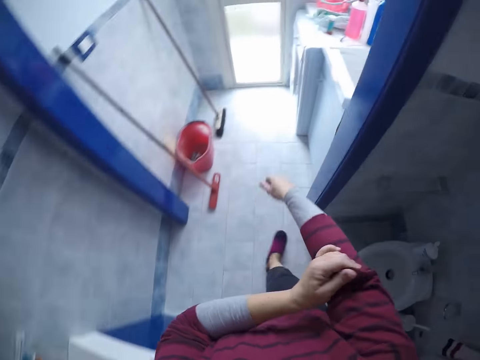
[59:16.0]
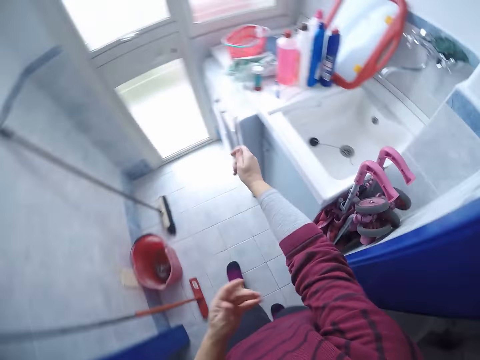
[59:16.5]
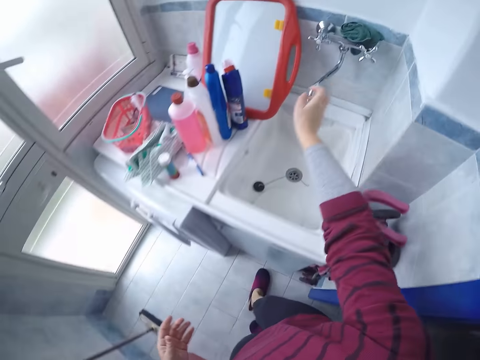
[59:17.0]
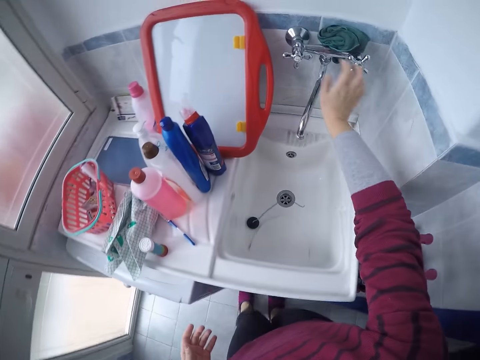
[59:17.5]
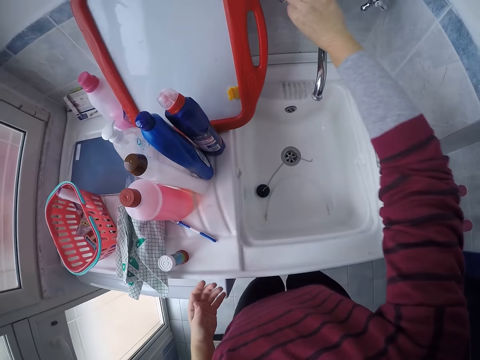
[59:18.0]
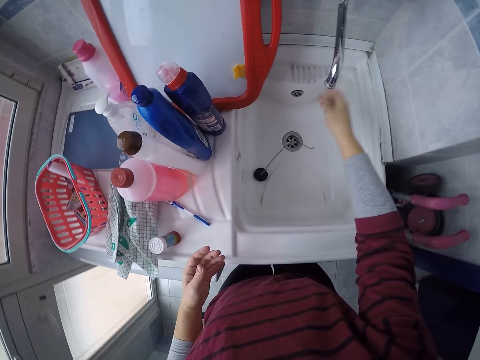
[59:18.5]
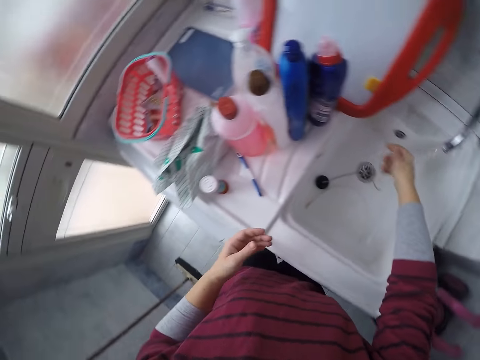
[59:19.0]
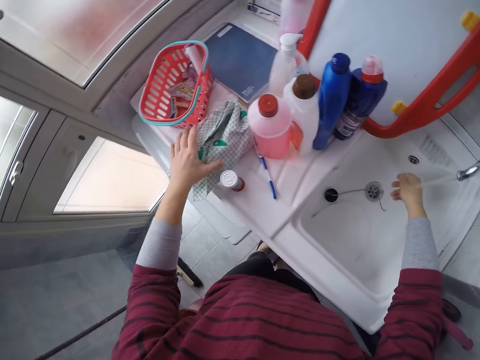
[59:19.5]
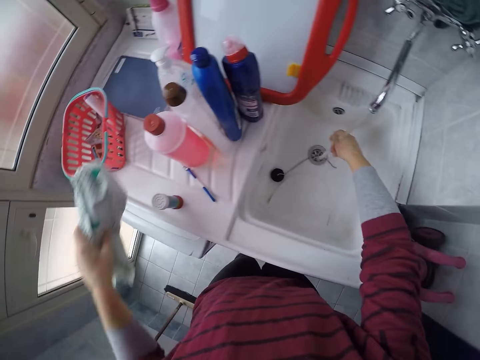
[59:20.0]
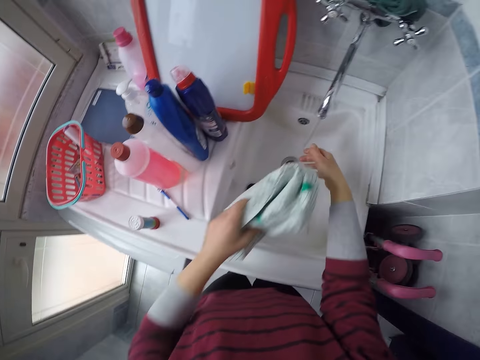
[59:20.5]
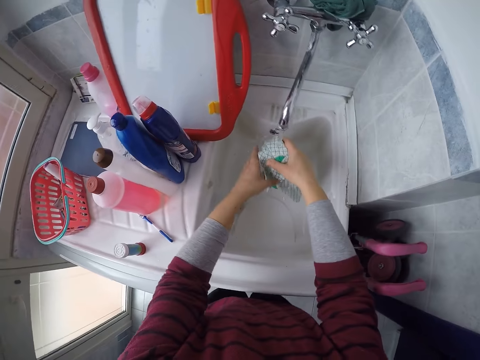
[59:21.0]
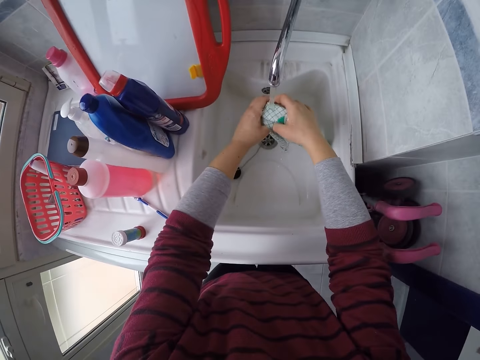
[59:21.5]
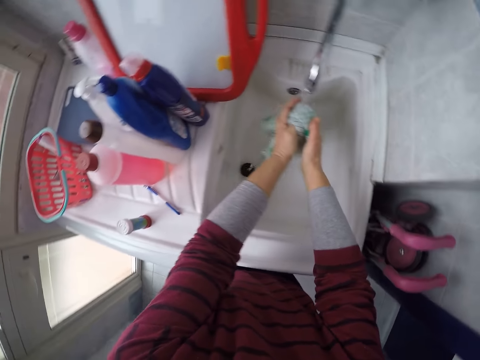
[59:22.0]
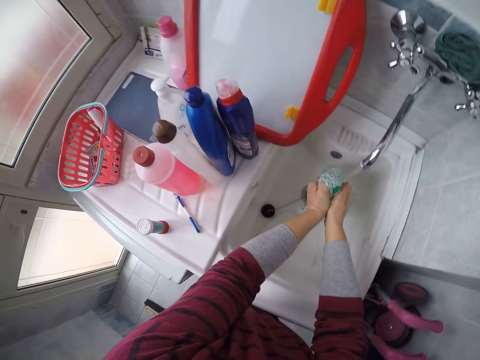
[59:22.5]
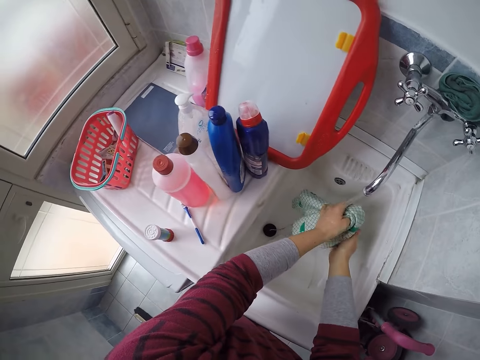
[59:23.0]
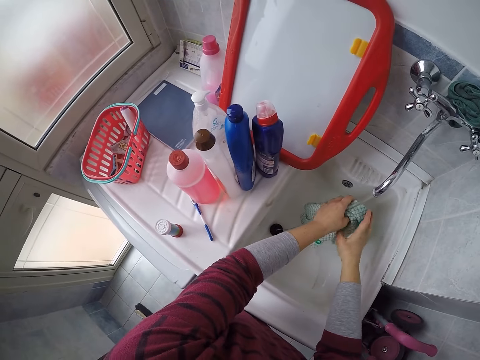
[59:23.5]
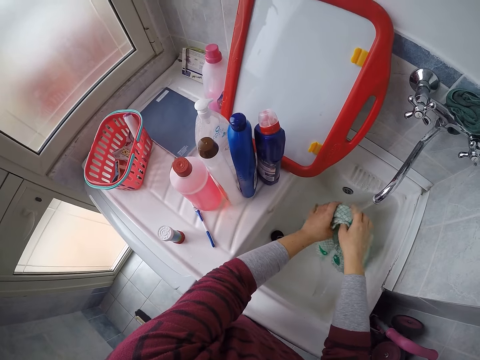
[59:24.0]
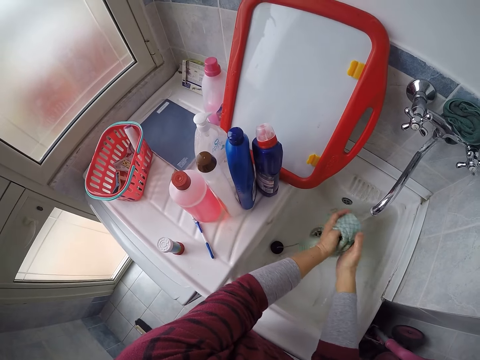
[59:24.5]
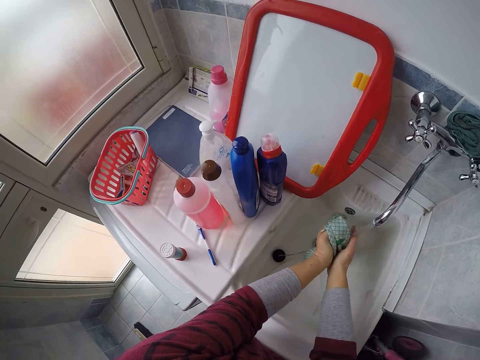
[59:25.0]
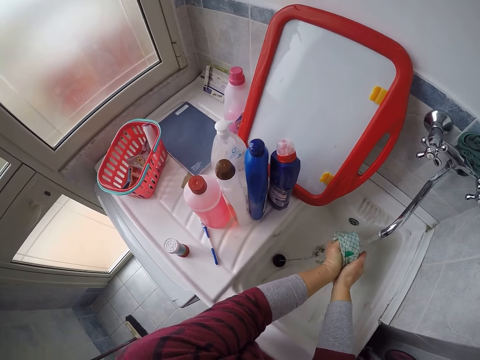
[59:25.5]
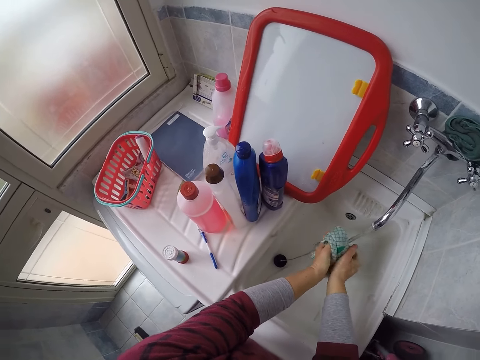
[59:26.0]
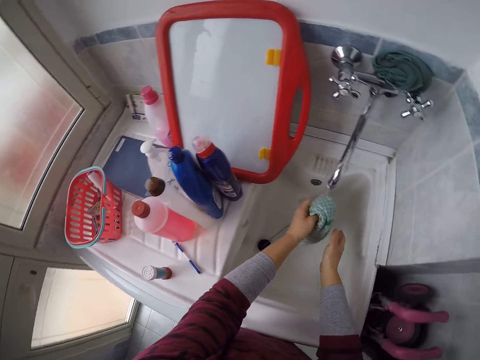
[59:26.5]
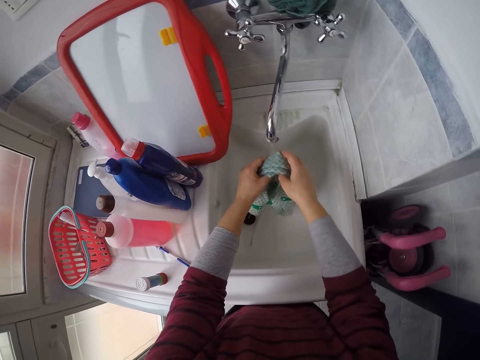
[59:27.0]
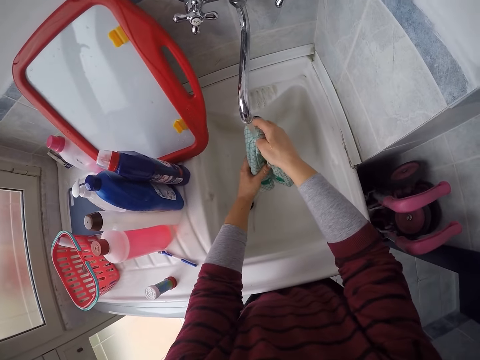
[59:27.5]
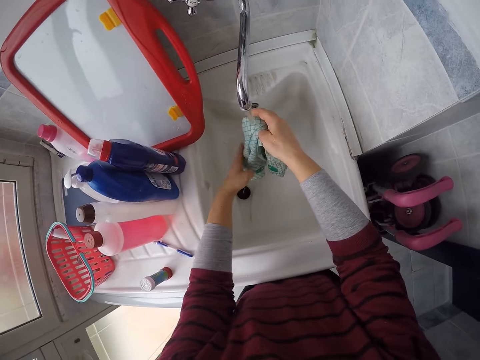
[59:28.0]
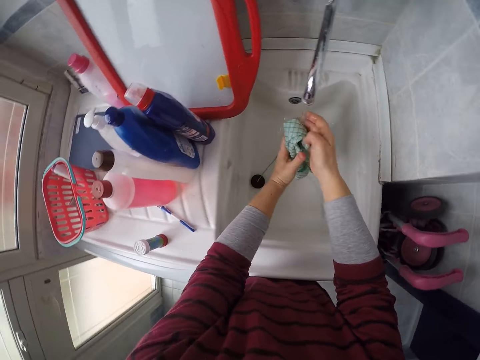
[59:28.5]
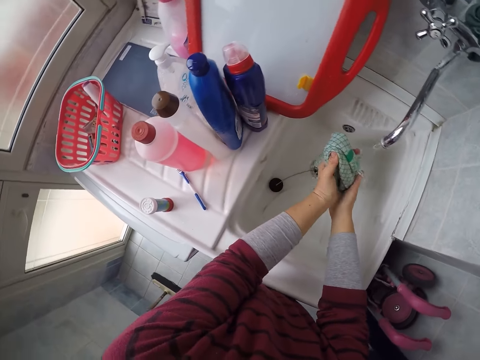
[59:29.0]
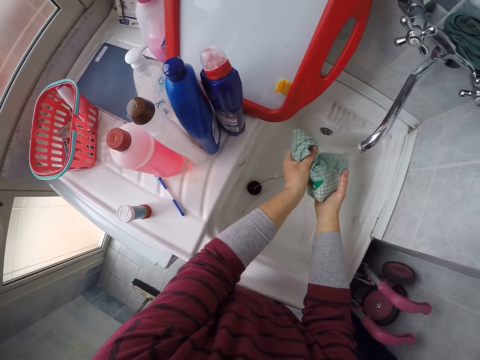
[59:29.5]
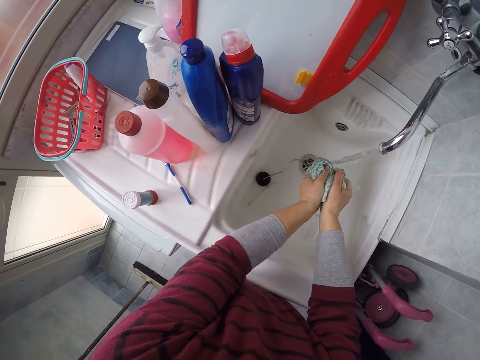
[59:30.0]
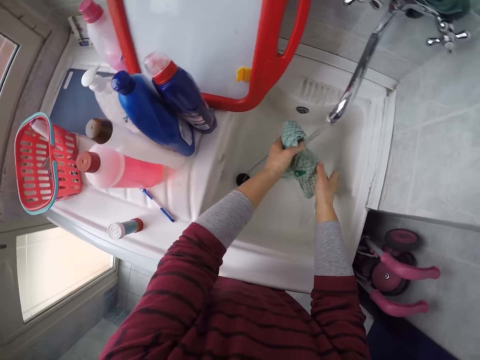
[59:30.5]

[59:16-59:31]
The camera wearer pulls up the sleeves. She turns on a tap with her right hand. She washes her hand. She carries a rag or towel on top of a sink with her left hand. She washes the rag in the sink with running water.

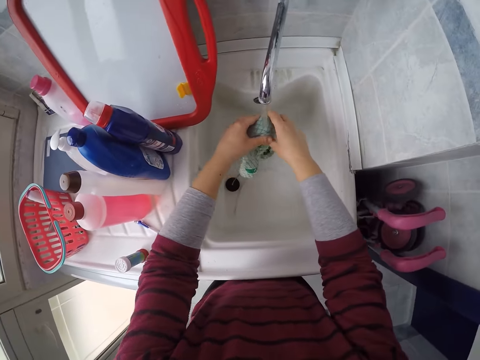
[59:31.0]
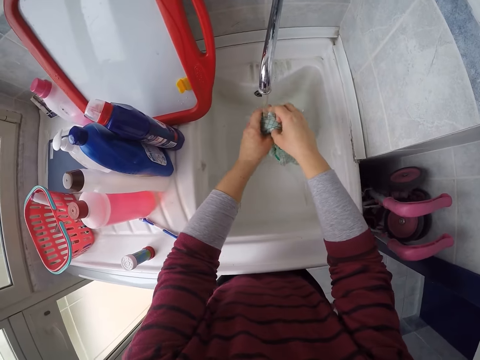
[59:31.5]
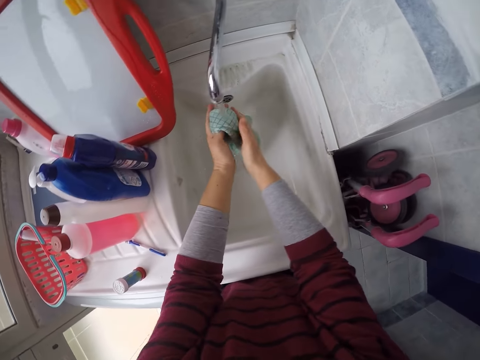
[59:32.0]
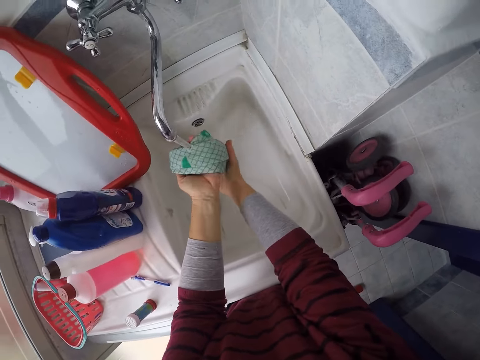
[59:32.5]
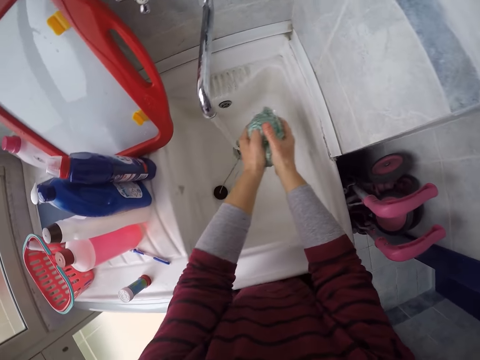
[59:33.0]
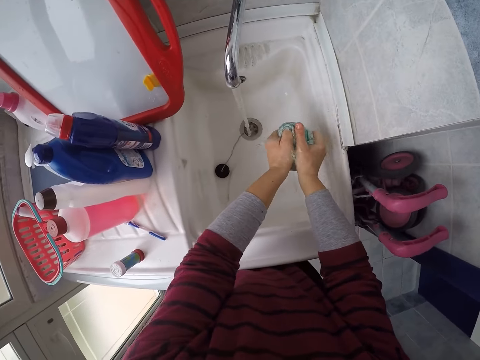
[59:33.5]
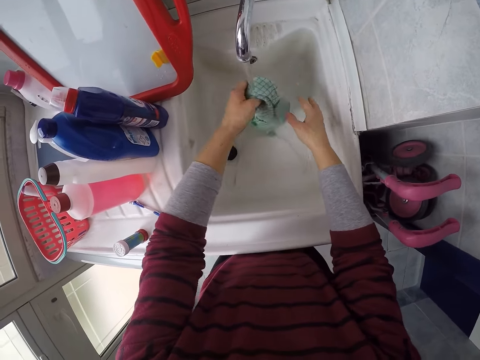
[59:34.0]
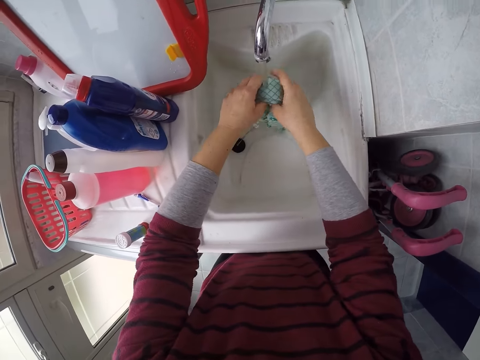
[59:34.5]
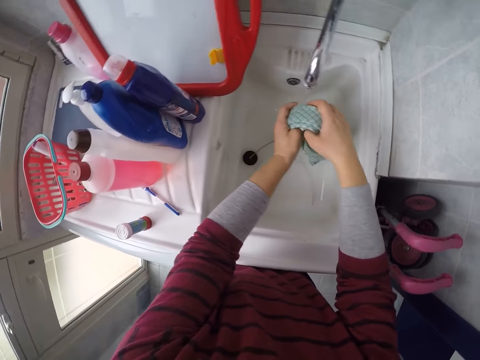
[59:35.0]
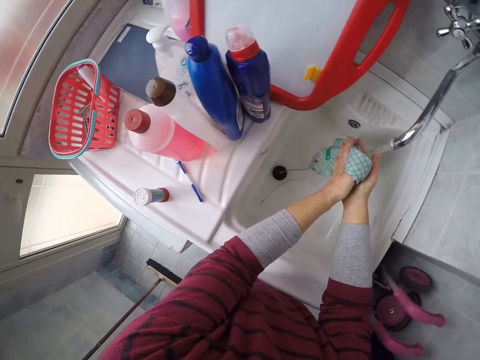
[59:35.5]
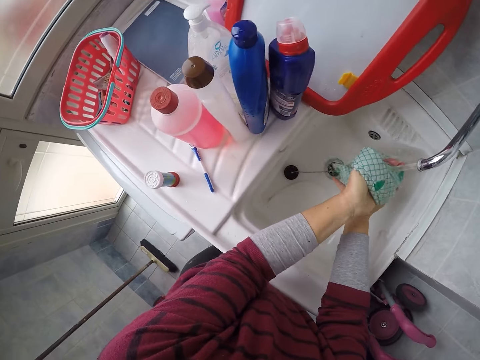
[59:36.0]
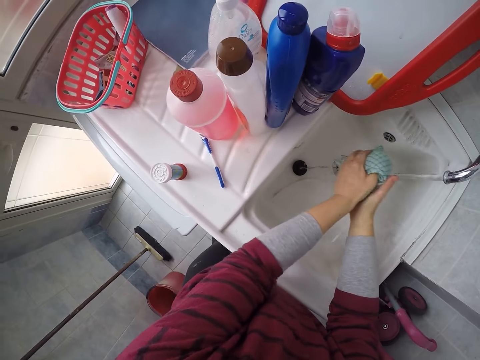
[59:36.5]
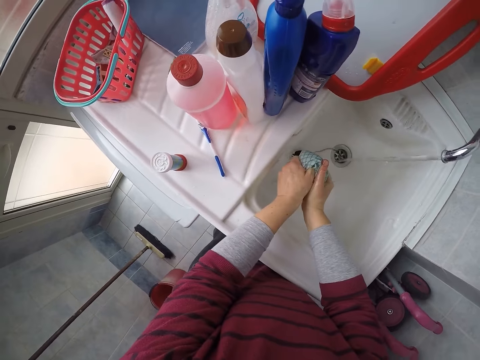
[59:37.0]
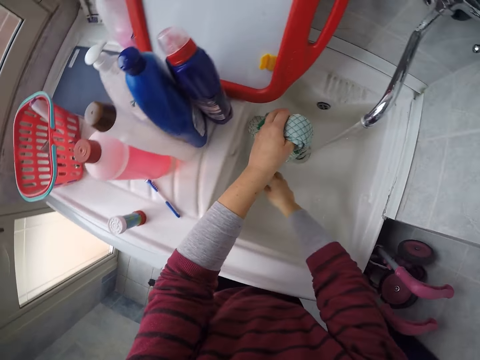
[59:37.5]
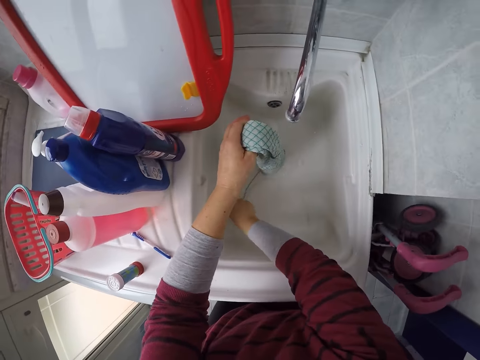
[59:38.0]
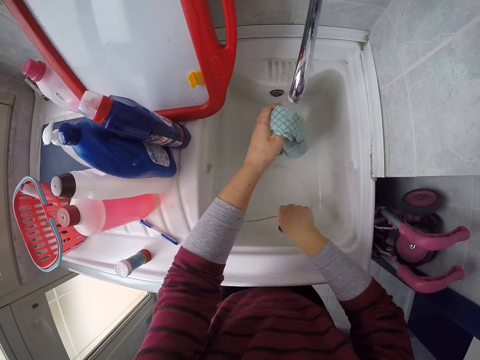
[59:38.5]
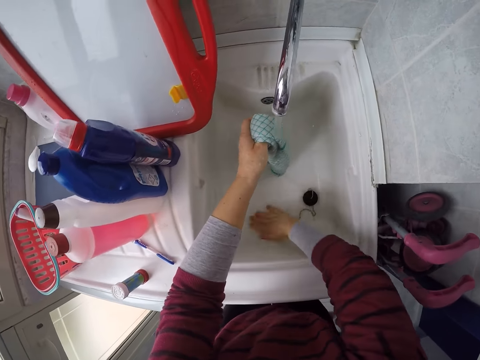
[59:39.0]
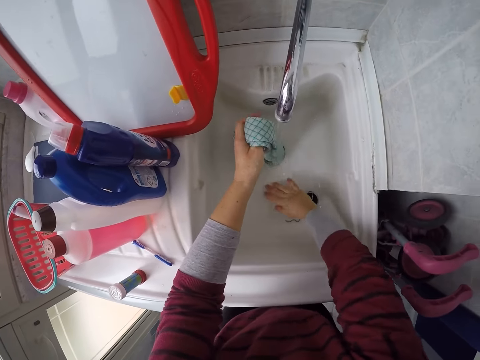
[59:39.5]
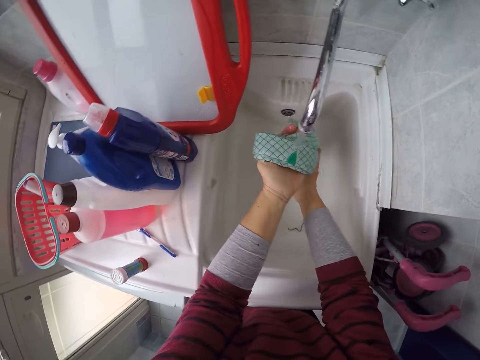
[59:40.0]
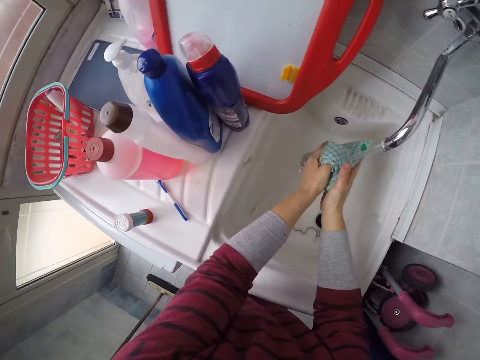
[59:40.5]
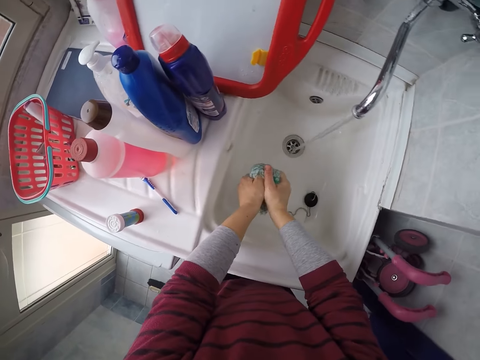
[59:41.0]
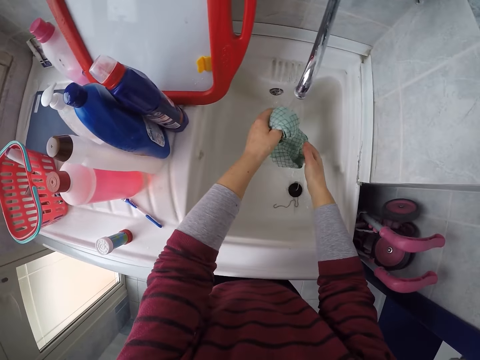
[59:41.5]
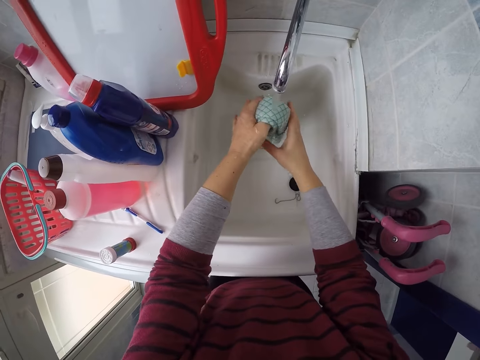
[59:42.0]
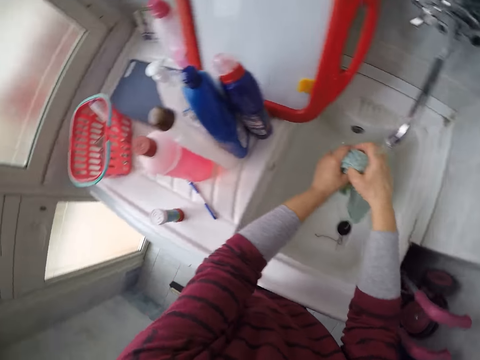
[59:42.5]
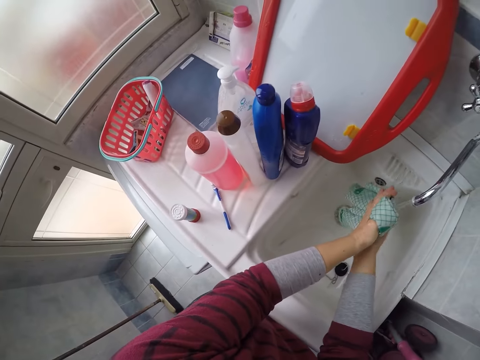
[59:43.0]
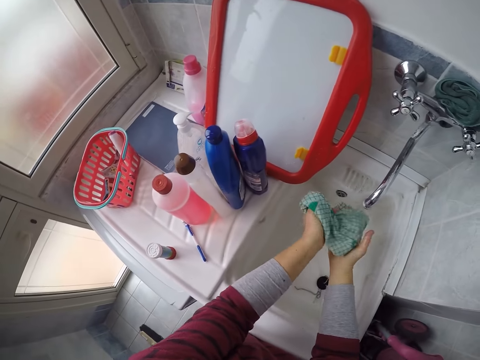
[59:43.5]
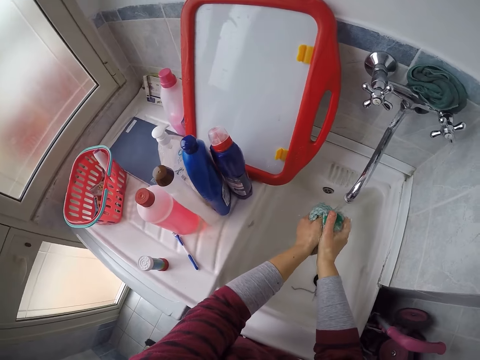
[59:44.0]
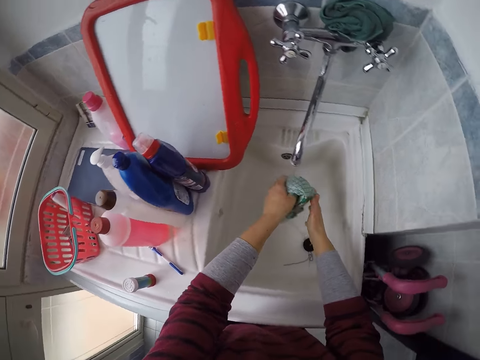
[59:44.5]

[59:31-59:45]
The camera wearer squeezes water from the towel. They take the sink lid and place the sink lid in the sink. They squeeze water from the towel.
